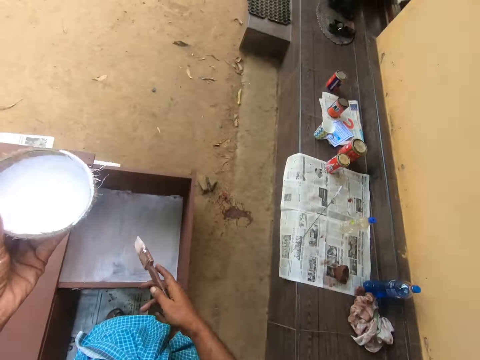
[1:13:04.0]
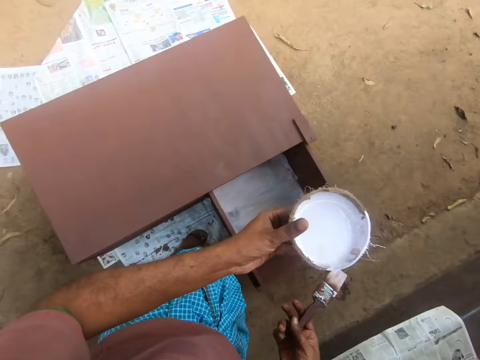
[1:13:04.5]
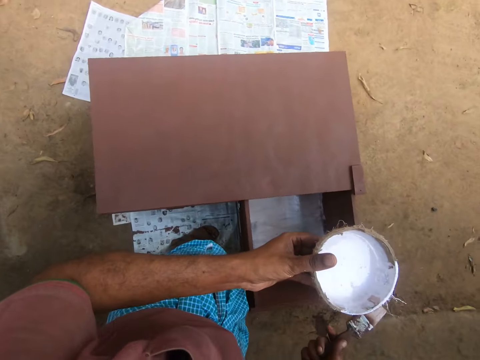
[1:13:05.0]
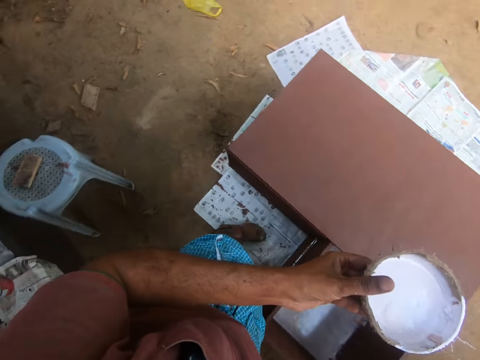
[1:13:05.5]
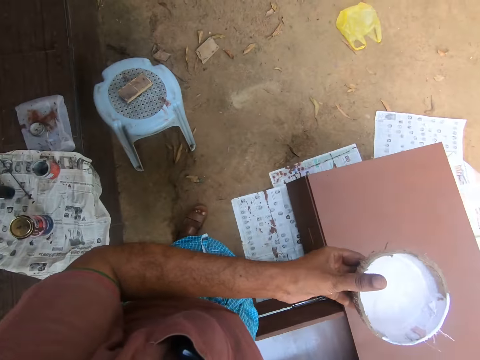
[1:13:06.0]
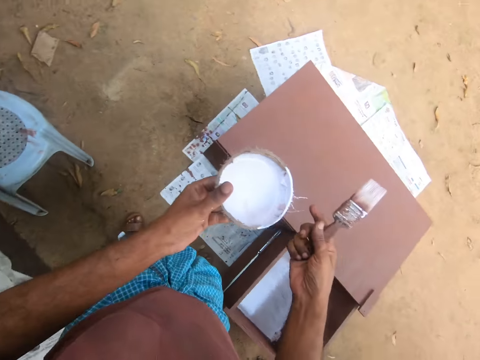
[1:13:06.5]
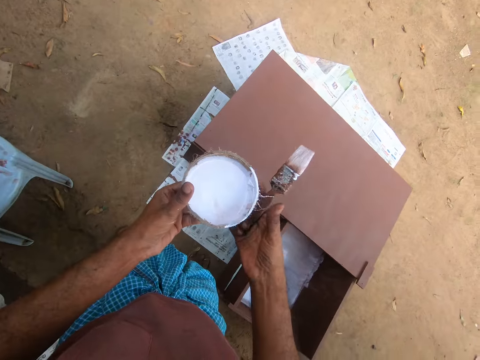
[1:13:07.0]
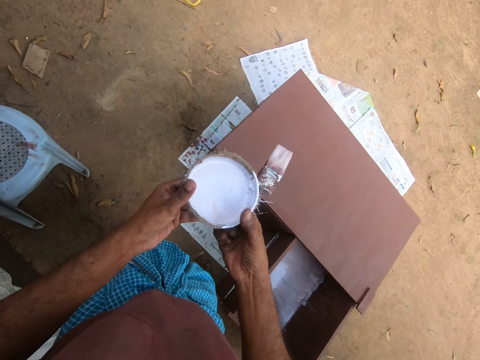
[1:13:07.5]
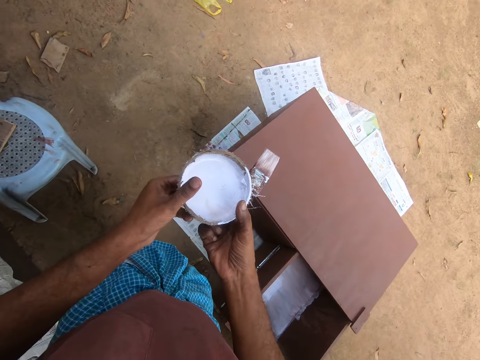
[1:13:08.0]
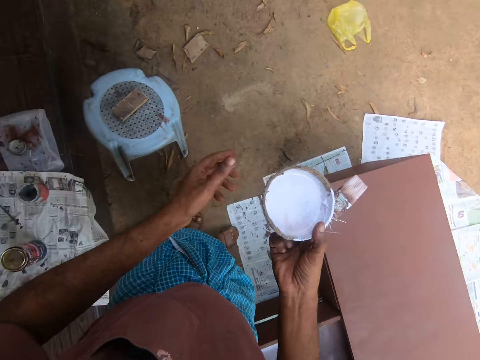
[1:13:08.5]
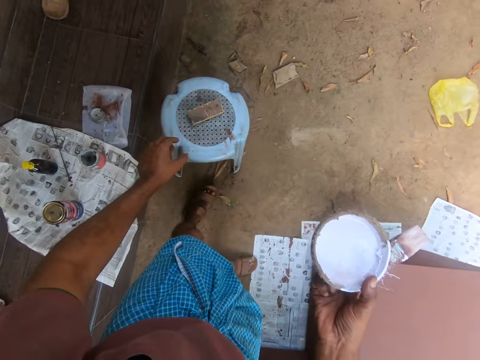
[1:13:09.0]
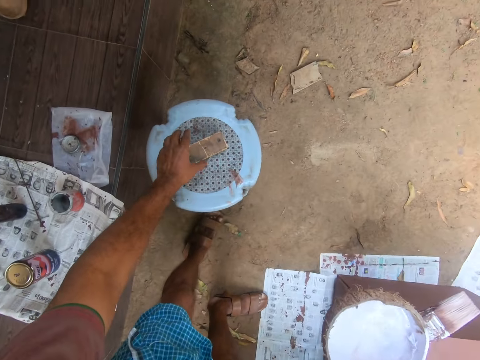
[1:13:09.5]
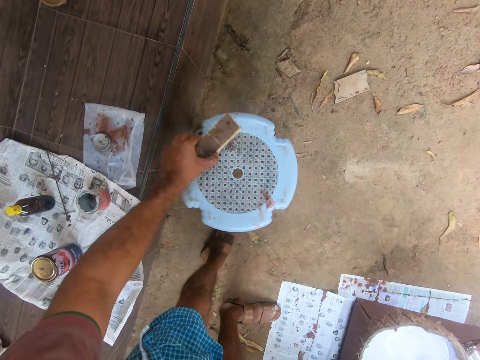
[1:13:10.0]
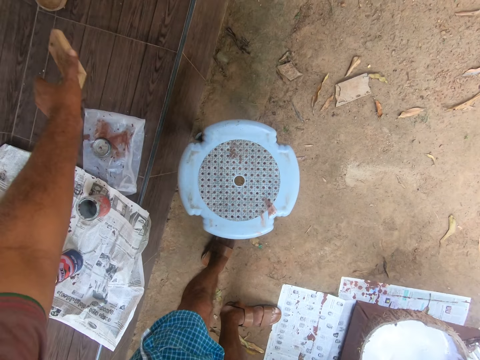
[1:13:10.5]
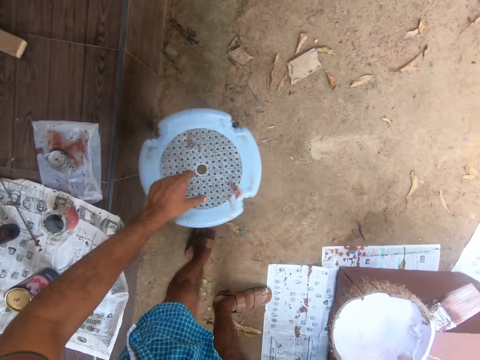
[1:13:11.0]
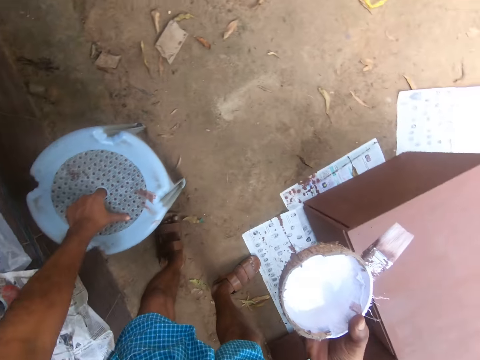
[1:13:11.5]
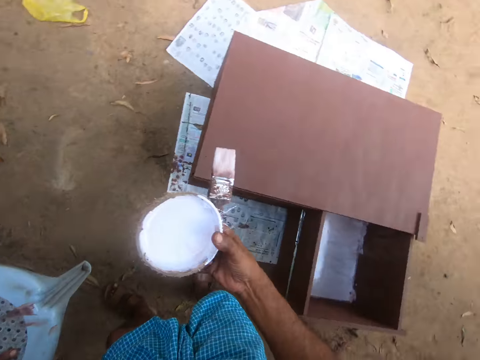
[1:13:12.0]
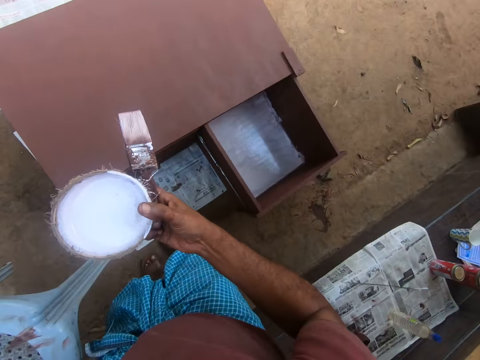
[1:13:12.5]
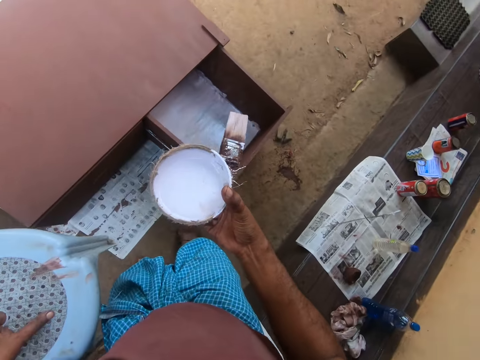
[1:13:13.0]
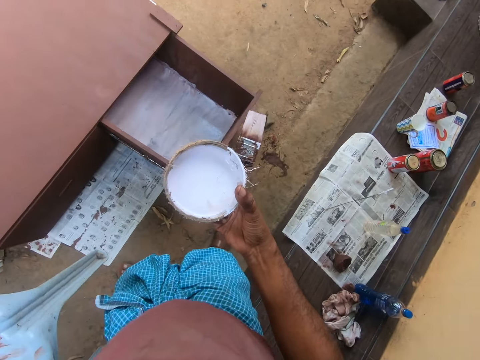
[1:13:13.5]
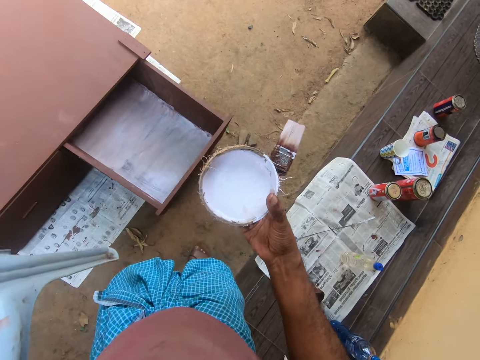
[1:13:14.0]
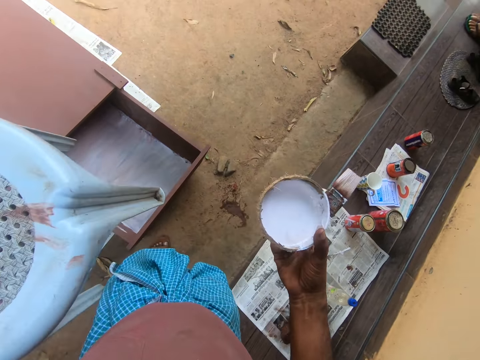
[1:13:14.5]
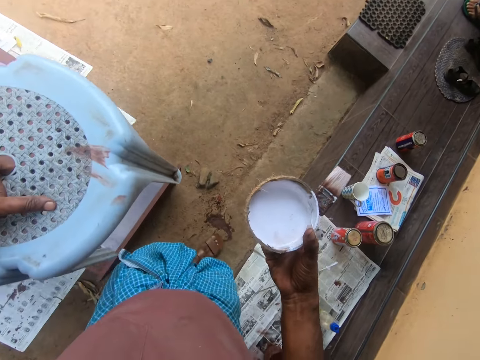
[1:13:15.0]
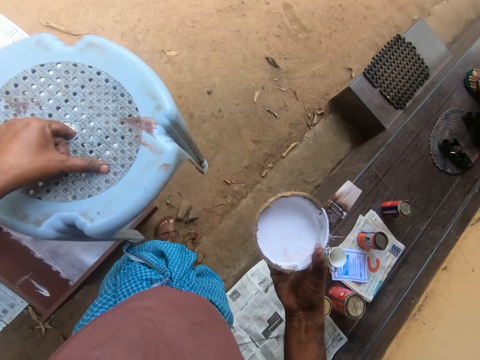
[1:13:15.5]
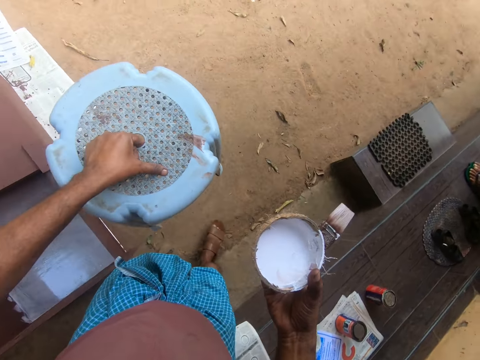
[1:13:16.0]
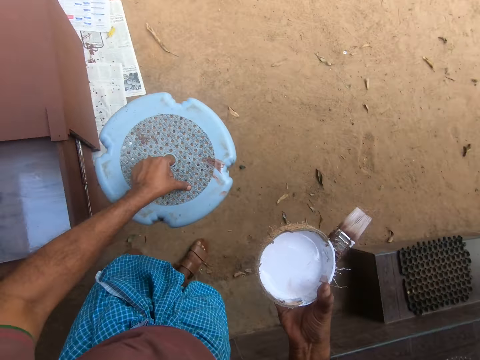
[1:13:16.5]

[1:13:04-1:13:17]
The camera wearer switches the paint to the right hand. He picks up a wood piece using the left hand. He moves the wood piece from a stool to the bench. He drops the wood piece. He picks up the stool using the left hand. He turns around. He walks around the compound.

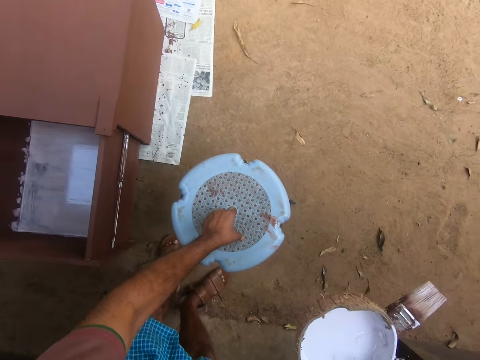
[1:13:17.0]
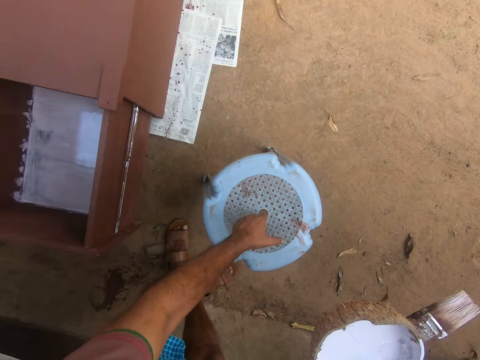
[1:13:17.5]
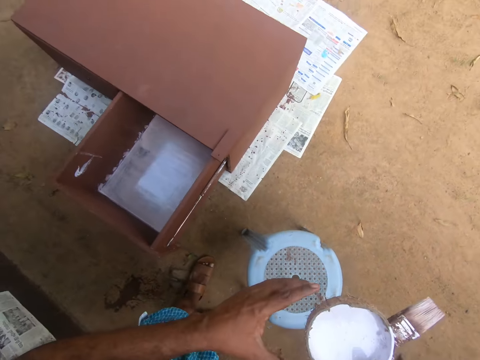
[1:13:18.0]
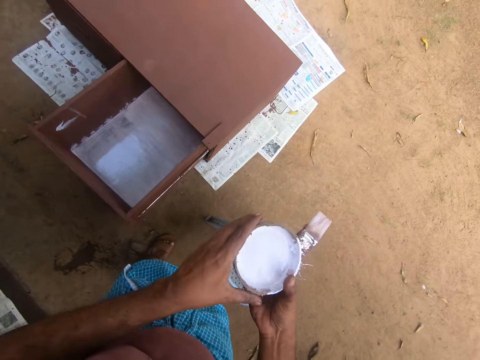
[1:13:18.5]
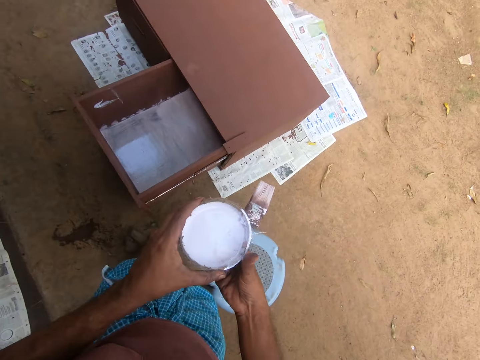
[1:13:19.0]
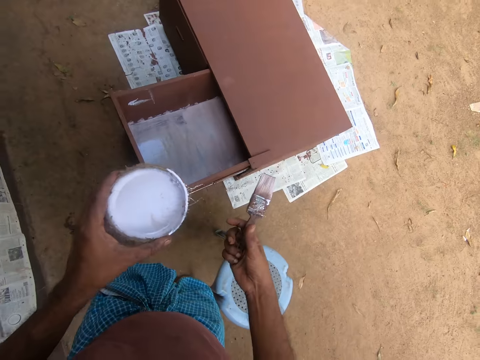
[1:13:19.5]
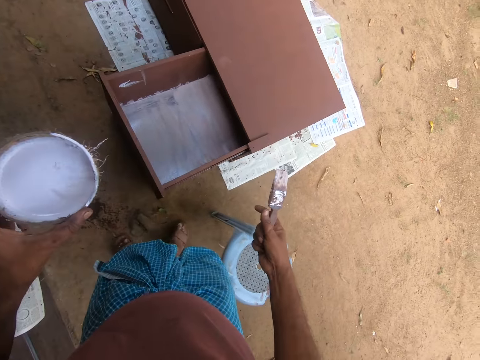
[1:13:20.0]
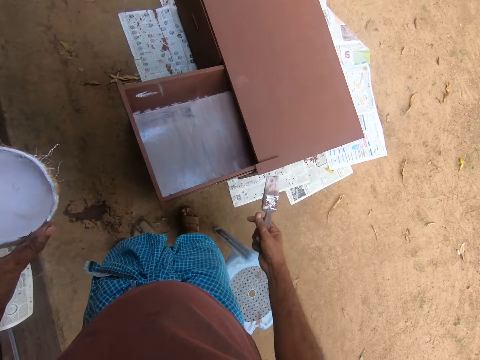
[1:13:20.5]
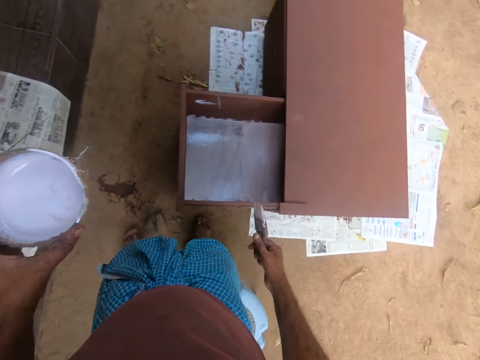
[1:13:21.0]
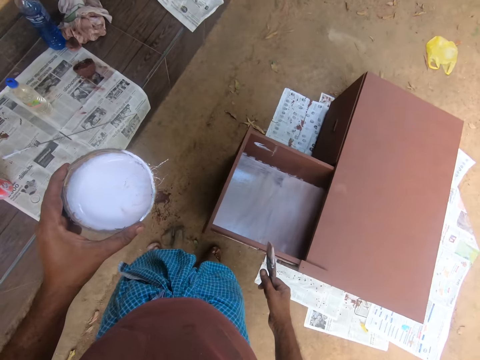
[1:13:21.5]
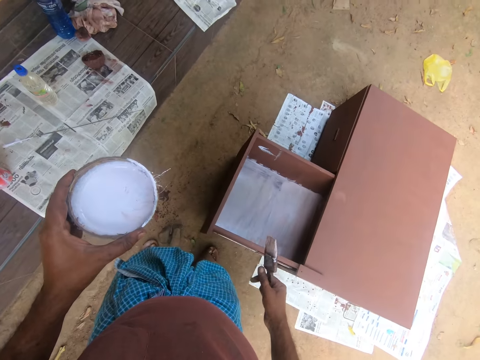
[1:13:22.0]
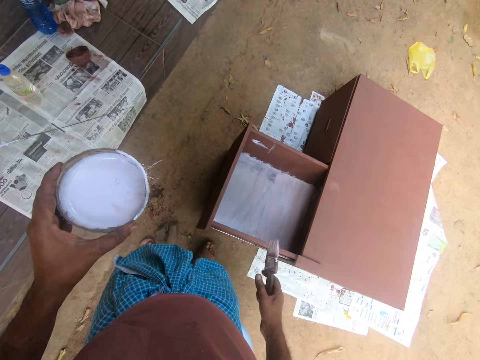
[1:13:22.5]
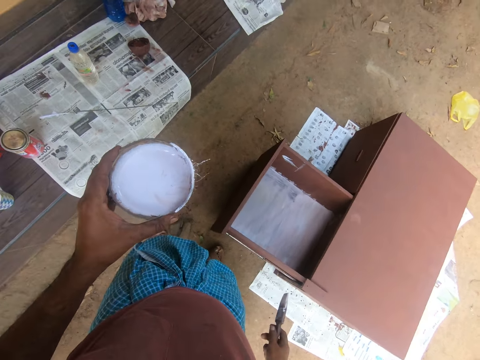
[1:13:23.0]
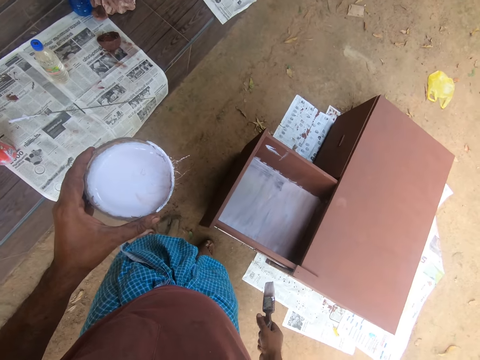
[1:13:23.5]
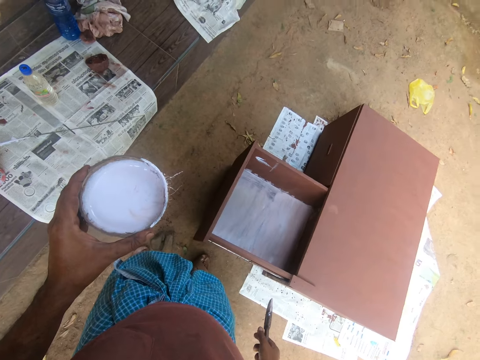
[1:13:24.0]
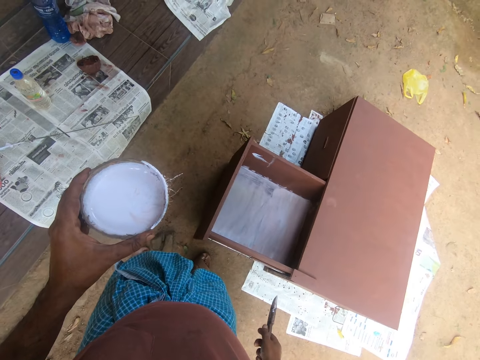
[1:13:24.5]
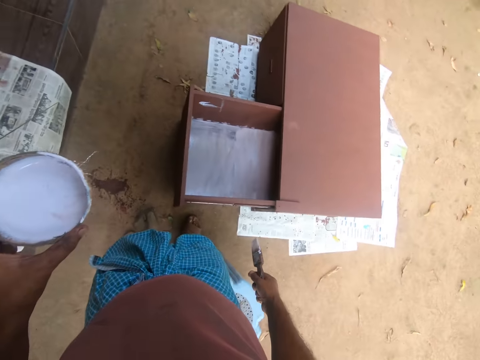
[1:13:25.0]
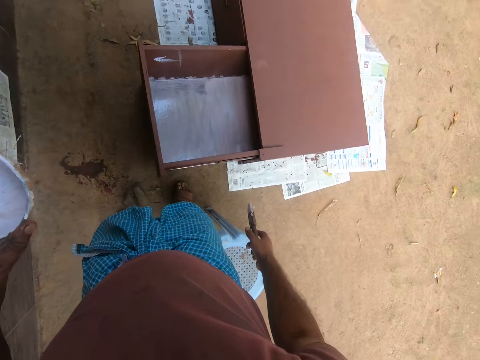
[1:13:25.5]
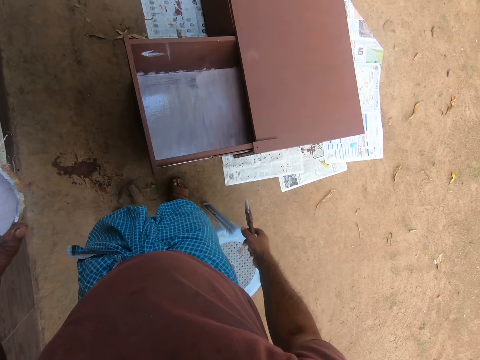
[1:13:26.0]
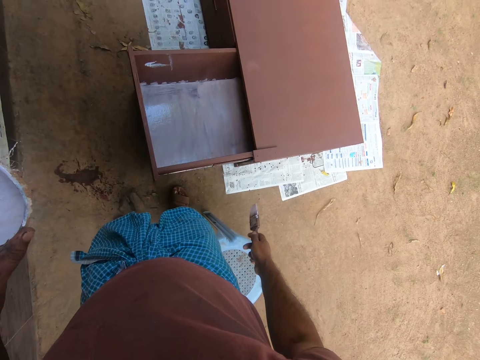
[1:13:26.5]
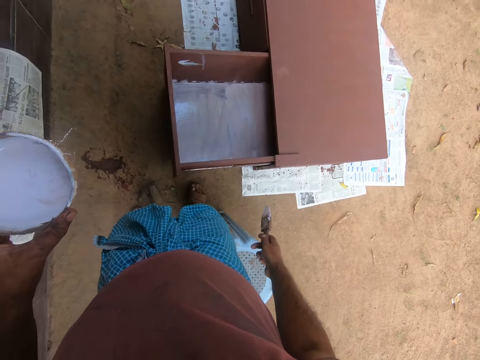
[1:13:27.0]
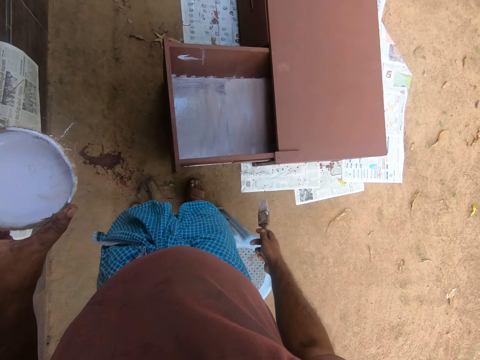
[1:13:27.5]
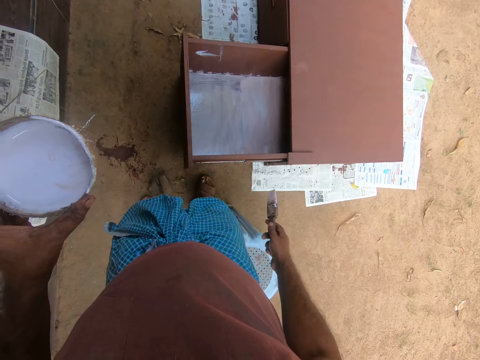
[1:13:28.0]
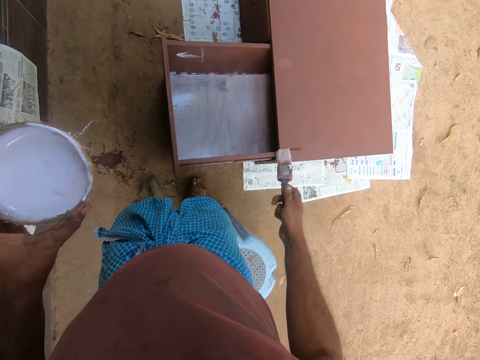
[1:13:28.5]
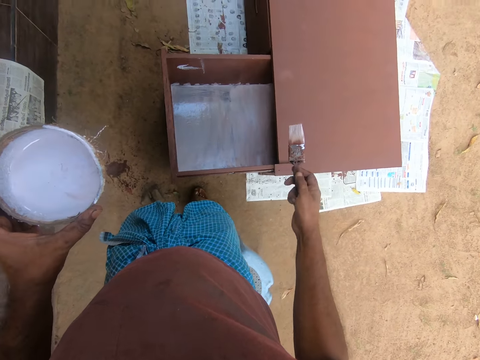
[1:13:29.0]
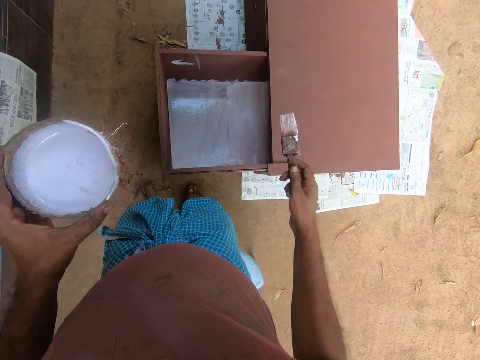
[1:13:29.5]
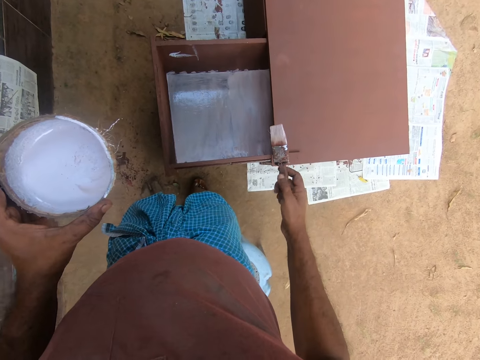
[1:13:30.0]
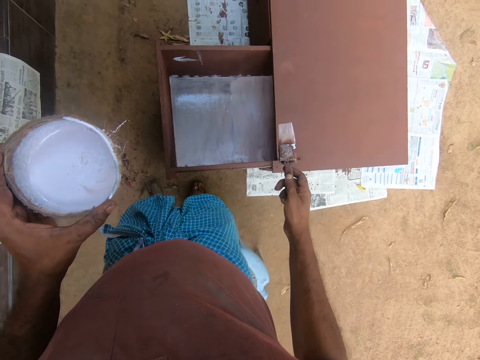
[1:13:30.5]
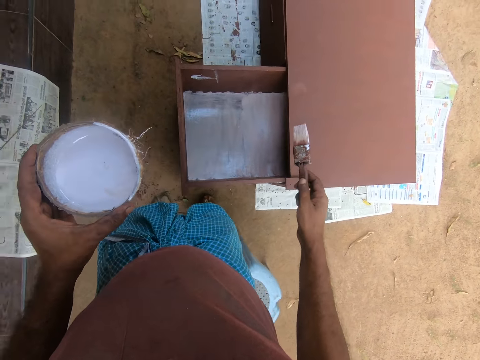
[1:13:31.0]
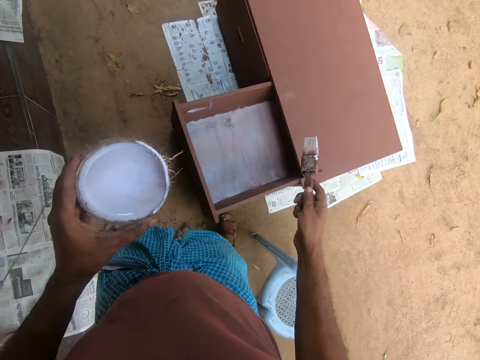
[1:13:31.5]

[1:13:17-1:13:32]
The camera wearer drops the stool on the ground. They switch the paint to the left hand. They turn around. They view the drawer.
